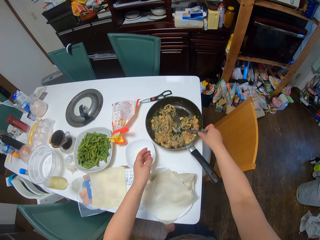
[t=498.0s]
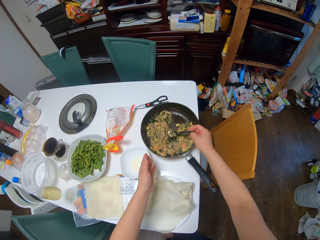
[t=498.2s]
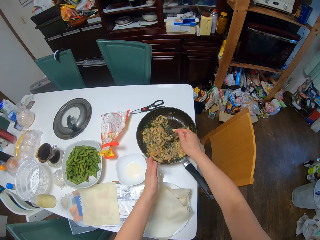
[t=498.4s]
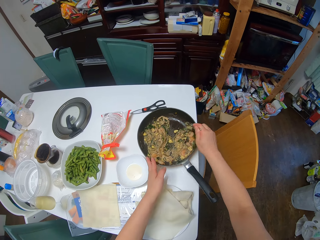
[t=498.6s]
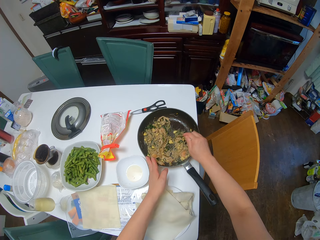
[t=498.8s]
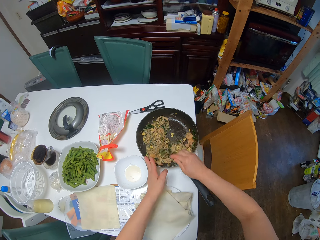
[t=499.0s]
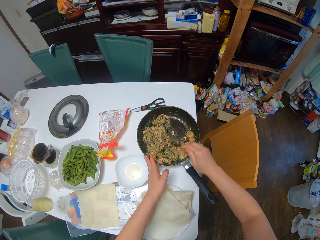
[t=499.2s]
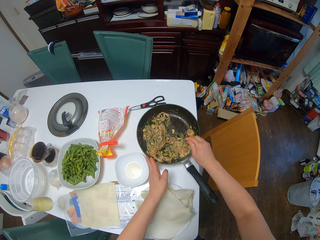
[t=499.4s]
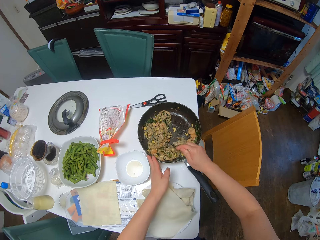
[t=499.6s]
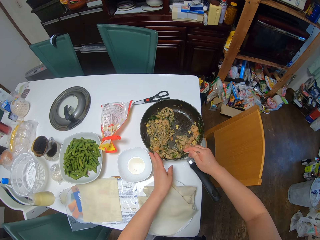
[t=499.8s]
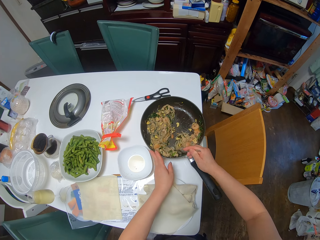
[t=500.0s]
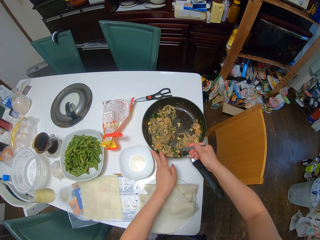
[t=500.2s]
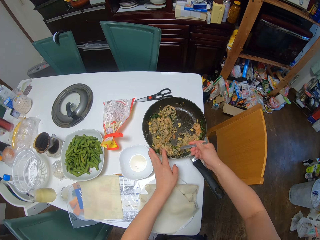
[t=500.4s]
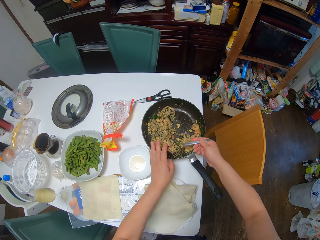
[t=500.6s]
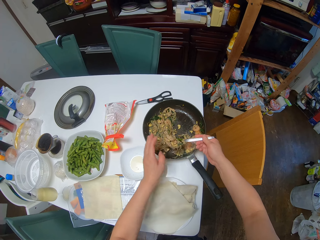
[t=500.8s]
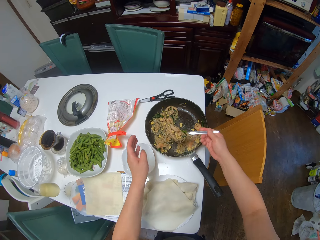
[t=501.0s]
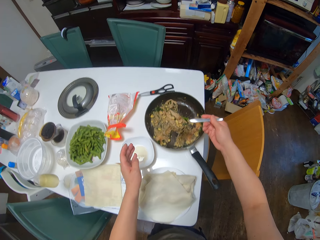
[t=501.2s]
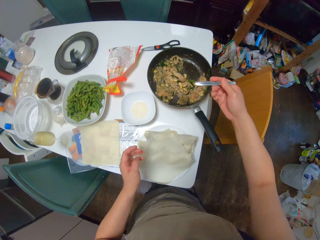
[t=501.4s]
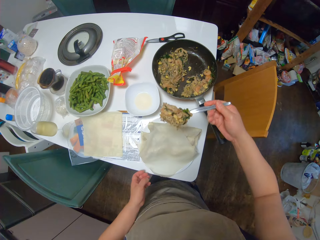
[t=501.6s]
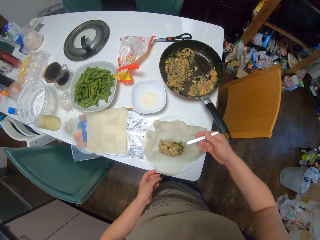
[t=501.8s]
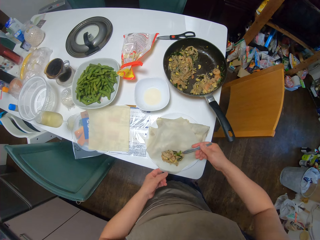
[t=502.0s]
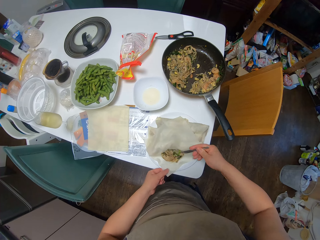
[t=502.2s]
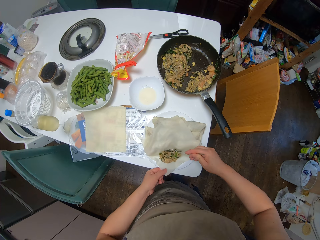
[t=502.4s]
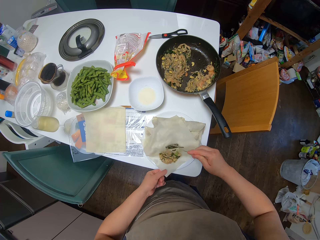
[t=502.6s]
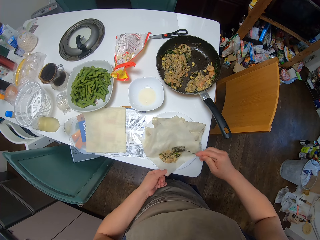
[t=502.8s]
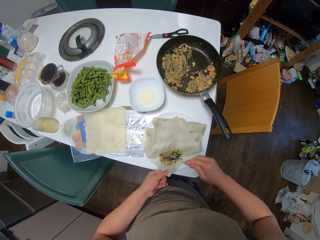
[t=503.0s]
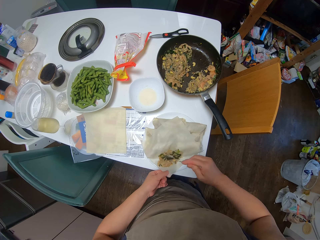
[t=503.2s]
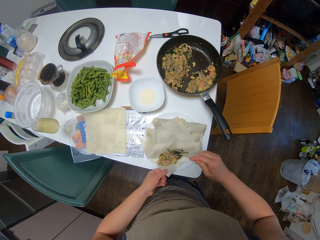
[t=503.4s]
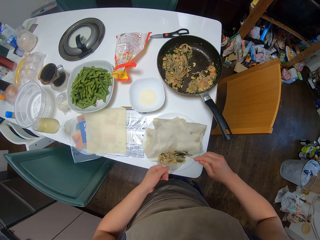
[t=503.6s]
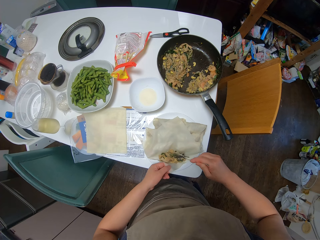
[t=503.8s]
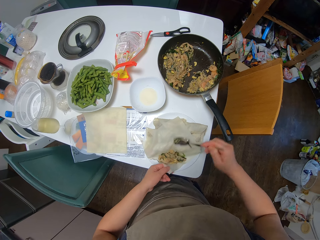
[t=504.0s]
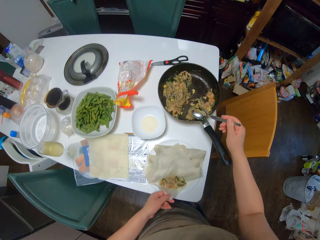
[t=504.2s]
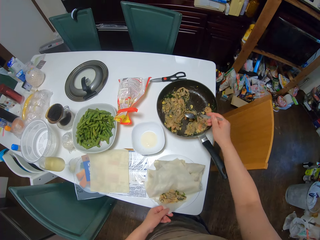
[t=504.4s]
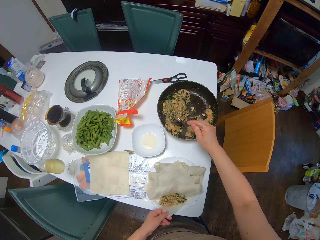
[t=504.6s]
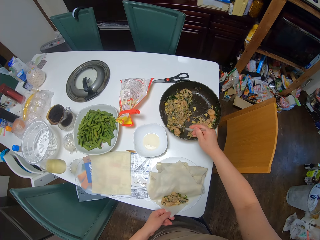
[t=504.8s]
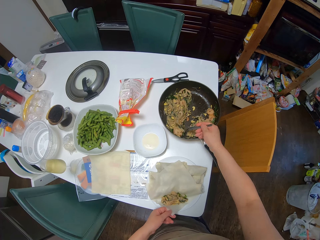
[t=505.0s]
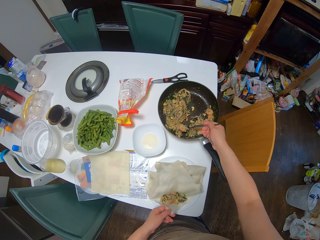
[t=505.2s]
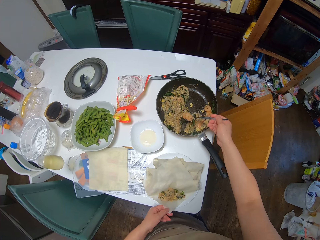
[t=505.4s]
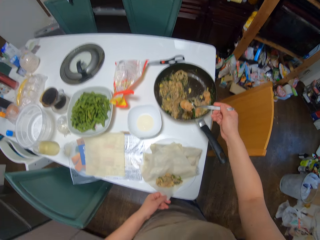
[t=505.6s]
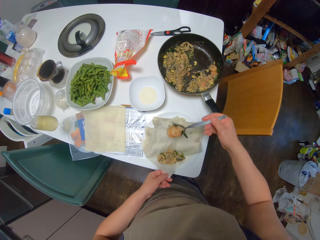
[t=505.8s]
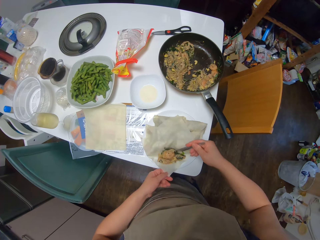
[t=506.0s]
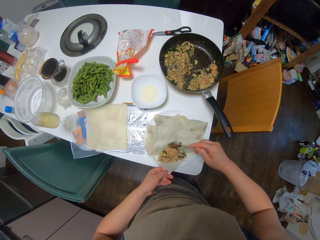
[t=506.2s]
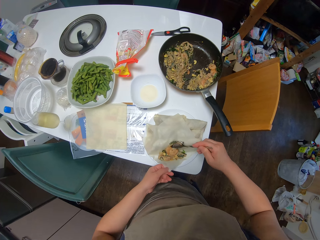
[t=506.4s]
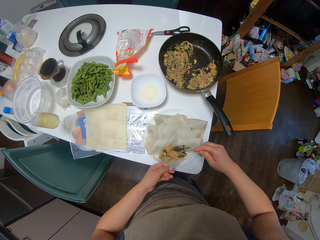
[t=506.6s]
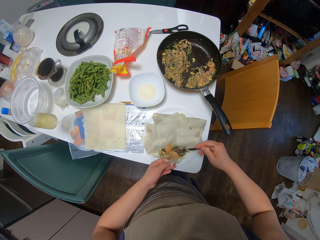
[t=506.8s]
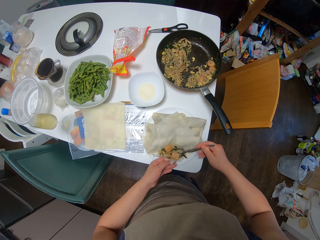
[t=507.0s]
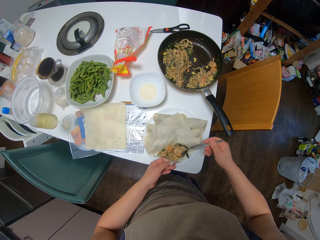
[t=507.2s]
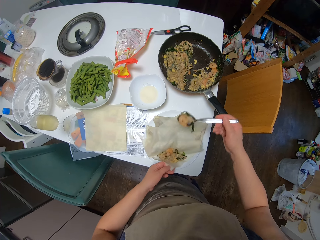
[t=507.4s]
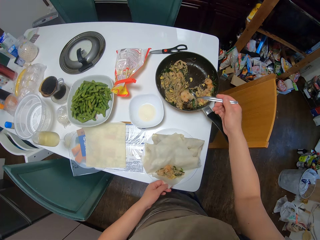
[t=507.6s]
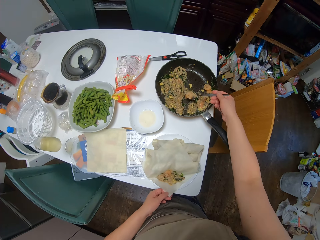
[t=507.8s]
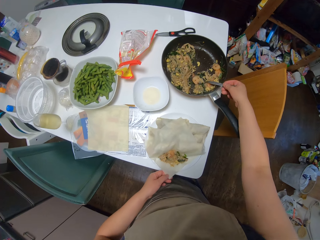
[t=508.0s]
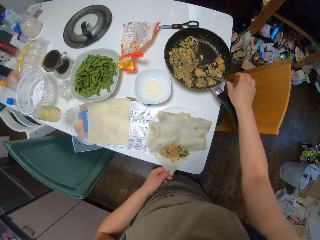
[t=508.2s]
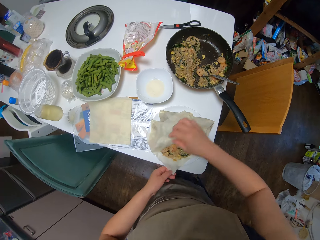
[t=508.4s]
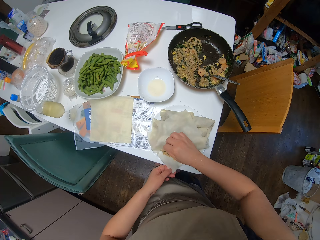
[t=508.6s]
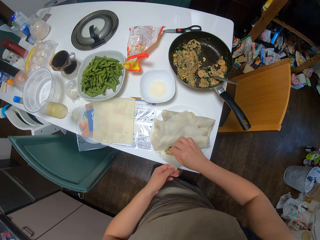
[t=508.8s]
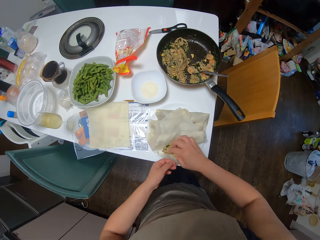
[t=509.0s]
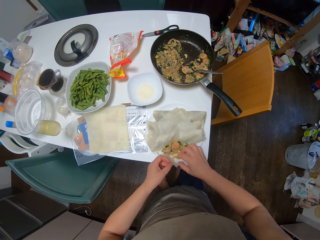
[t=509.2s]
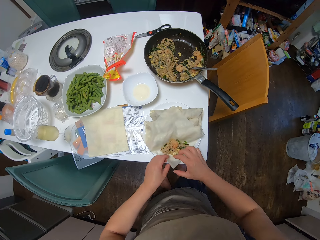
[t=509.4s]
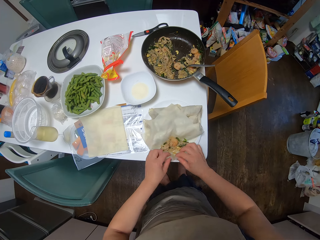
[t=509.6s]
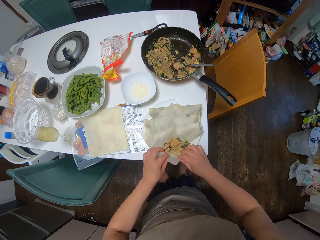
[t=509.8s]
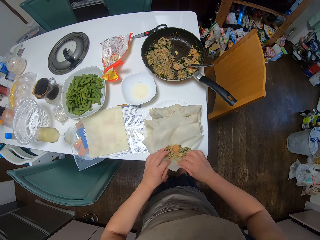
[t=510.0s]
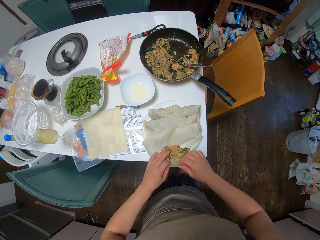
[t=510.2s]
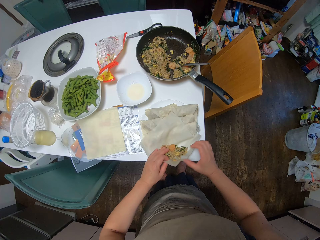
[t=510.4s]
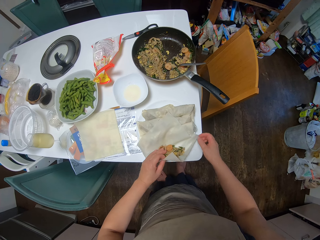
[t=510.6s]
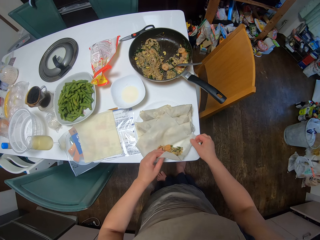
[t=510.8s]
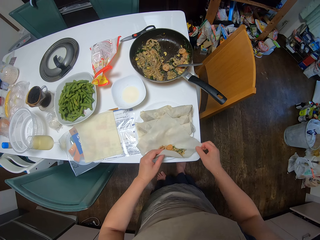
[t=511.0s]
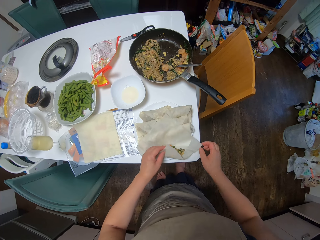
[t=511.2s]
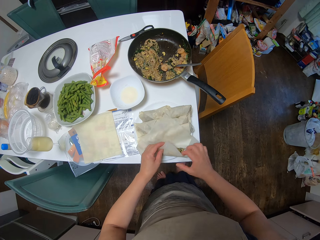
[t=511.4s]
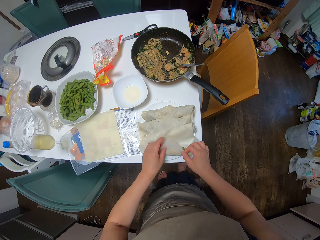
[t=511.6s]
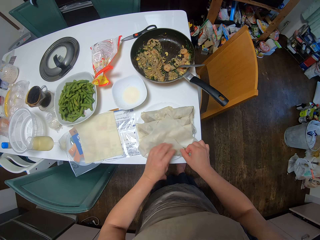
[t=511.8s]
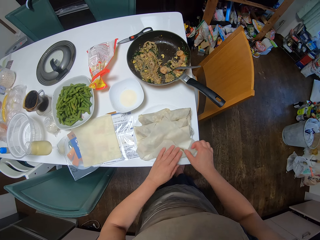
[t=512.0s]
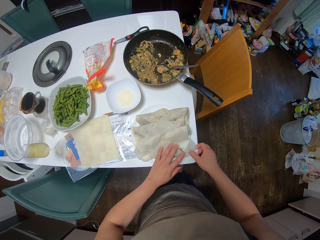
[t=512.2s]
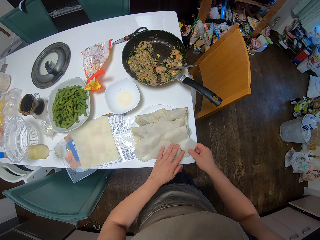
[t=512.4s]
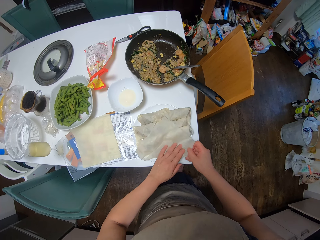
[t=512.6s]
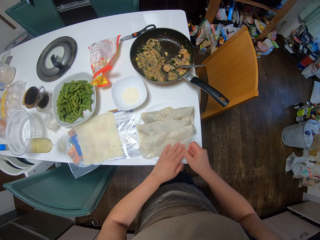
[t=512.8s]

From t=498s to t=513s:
The camera wearer picks the spoon from the frying pan with her right hand and scoops out the filling from the frying pan with the spoon. She drops the filling on the sheet. She scoops out the filling from the frying pan with the spoon. She drops the filling on the sheet. She scoops out the filling from the sheet with the spoon. She drops the spoon in the frying pan. She folds the sheet.

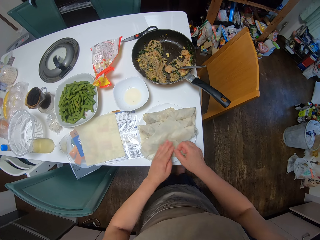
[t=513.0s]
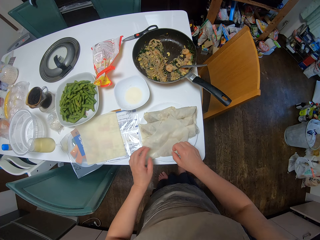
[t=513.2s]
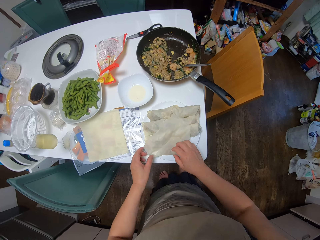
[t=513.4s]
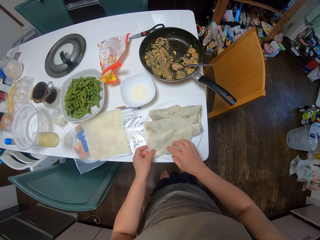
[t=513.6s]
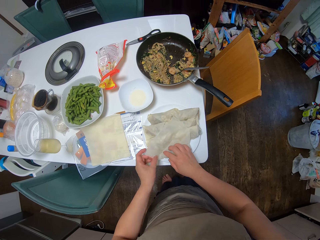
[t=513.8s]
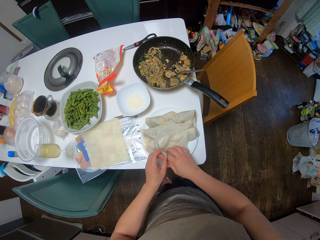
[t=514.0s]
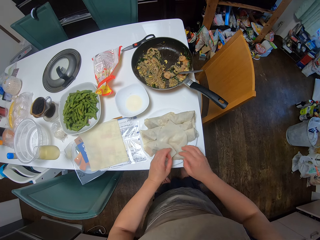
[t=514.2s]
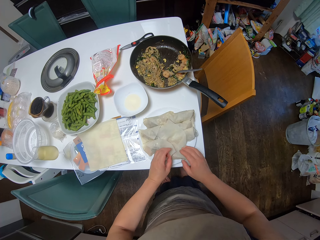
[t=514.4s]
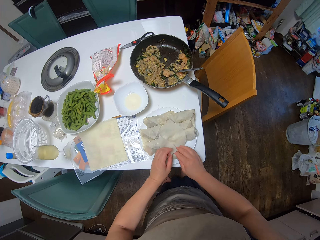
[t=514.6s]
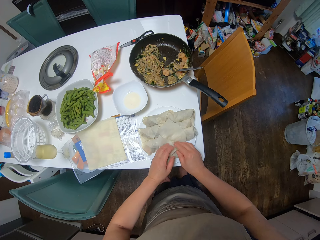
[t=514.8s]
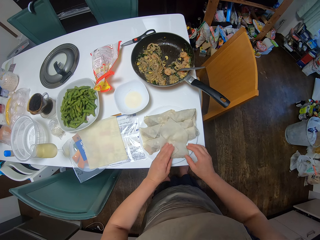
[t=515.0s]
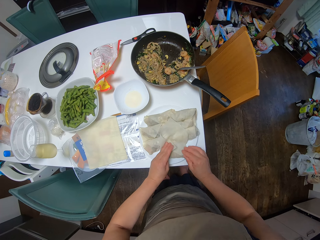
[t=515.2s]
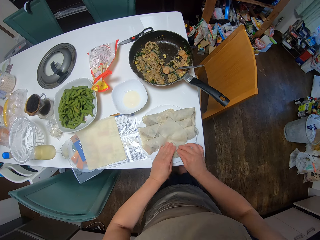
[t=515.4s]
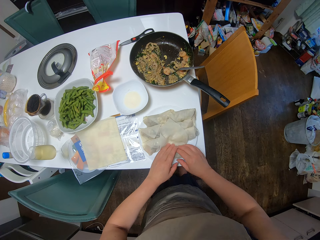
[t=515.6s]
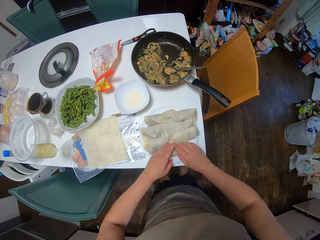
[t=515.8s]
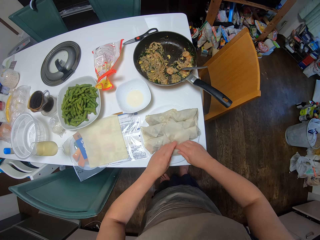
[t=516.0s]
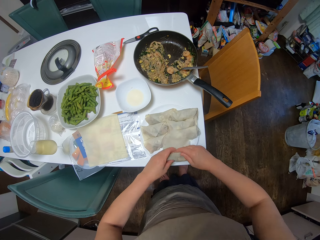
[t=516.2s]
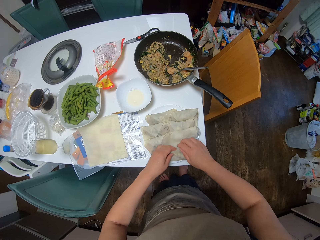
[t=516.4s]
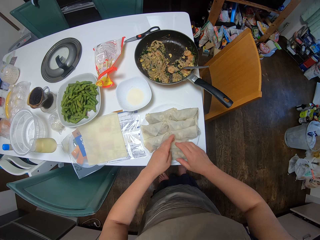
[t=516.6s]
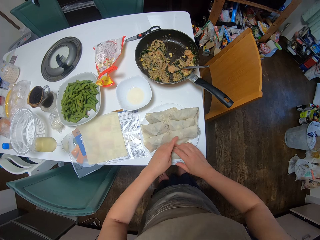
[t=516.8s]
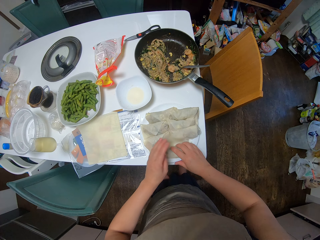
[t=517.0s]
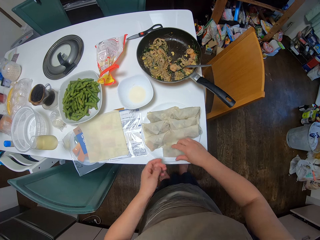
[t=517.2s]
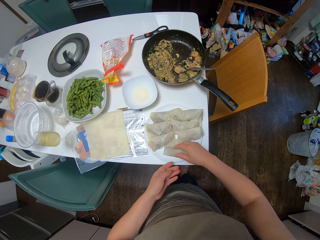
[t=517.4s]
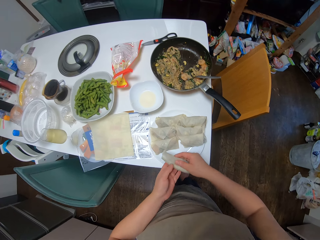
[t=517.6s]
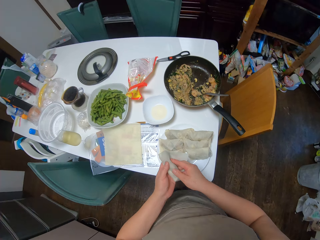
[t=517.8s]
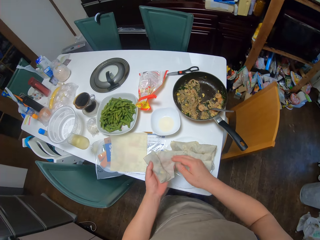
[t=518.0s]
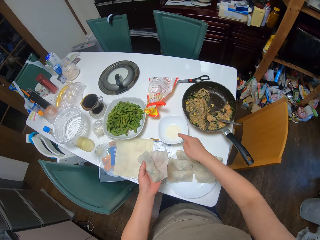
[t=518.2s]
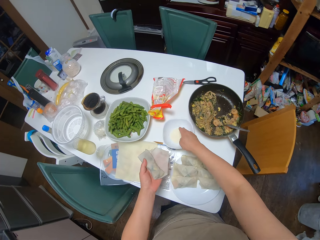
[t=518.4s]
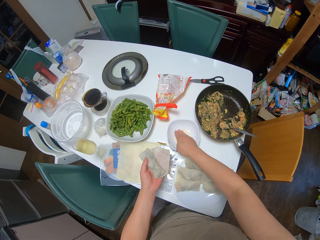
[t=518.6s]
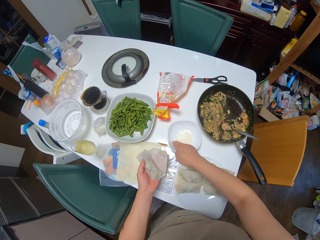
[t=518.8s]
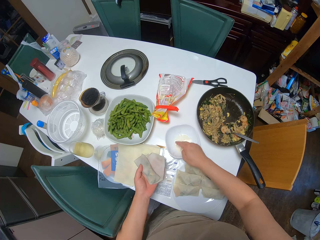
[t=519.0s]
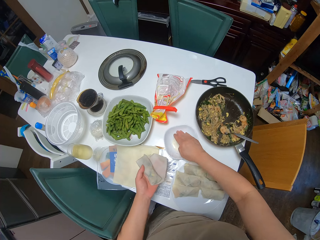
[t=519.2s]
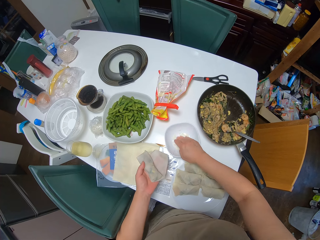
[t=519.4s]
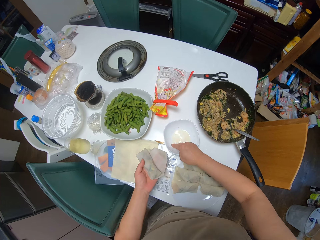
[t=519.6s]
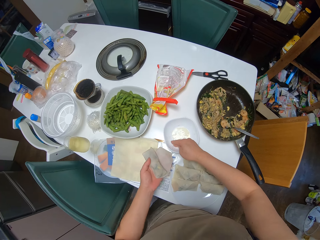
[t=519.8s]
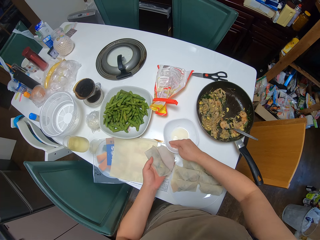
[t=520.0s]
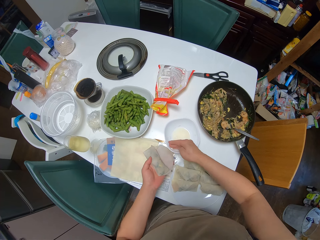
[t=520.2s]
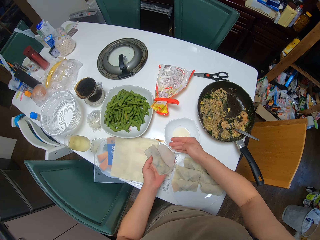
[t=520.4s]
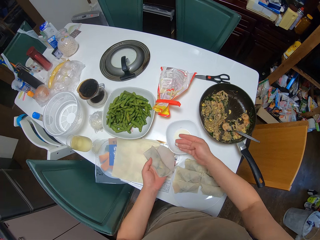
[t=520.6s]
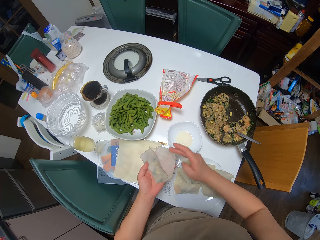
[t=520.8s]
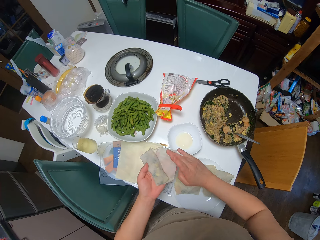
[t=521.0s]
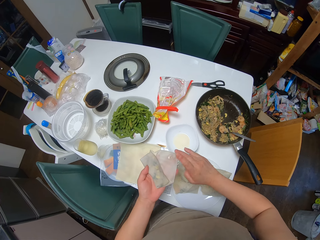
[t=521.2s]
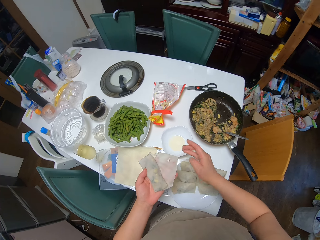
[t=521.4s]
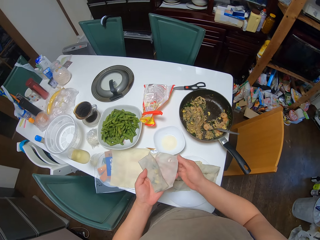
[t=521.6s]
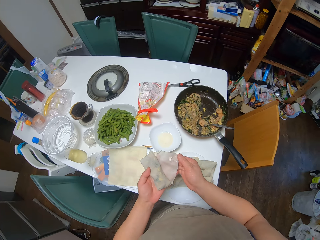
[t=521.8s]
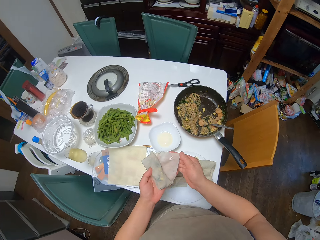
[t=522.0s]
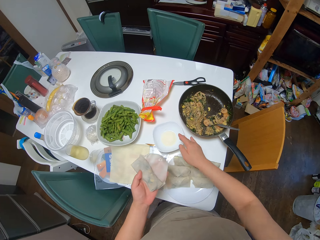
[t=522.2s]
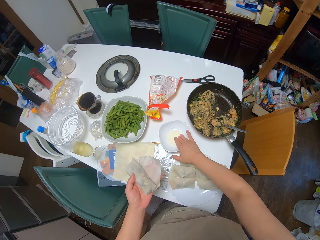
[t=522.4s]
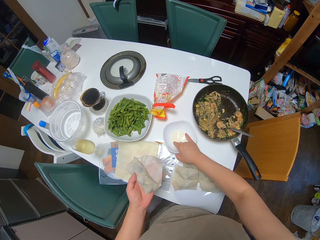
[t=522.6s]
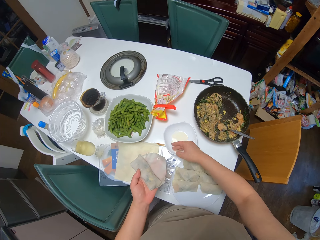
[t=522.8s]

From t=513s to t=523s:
The camera wearer picks the spring roll from the plate with her right hand. She passes the spring roll to her left hand. She dips her right hand in the plate of oil. She rubs the oil on the sheet. She dips her right hand in the plate of oil.
